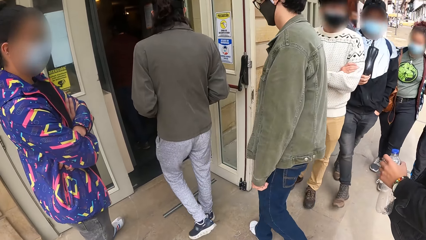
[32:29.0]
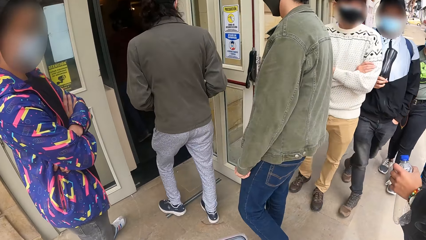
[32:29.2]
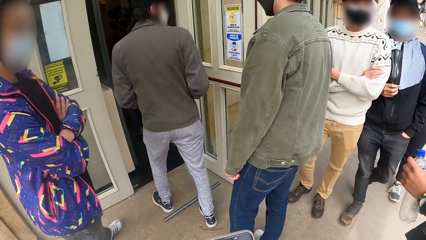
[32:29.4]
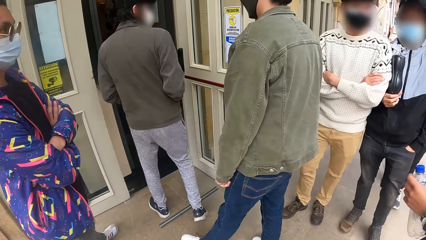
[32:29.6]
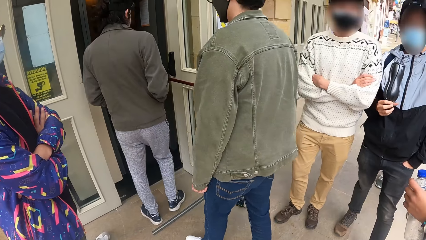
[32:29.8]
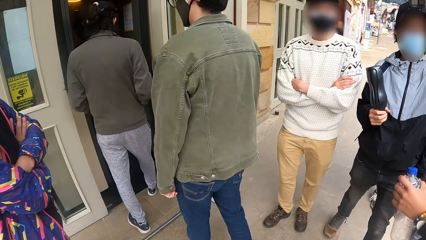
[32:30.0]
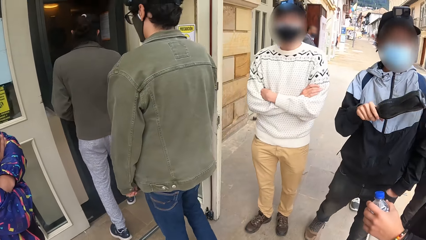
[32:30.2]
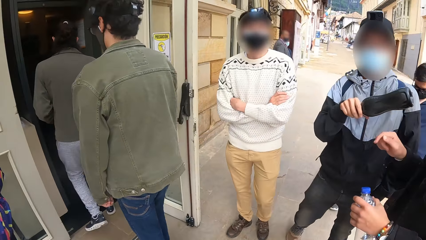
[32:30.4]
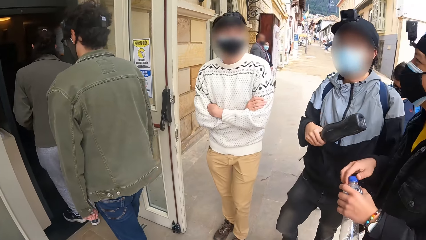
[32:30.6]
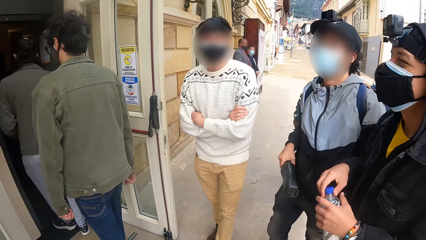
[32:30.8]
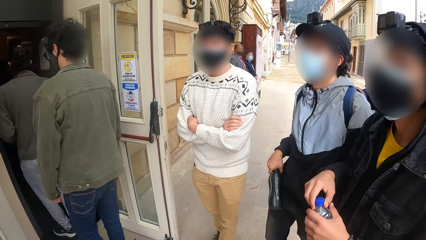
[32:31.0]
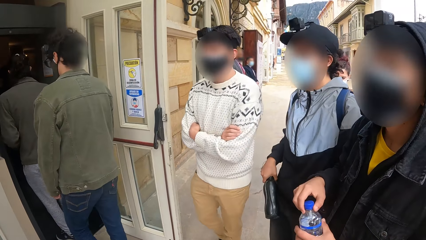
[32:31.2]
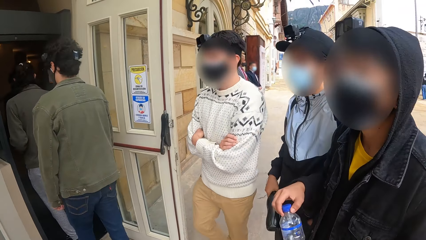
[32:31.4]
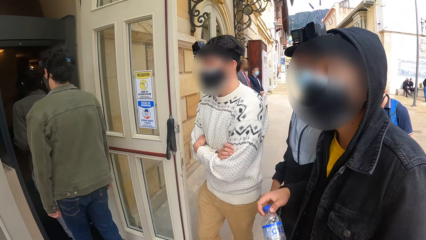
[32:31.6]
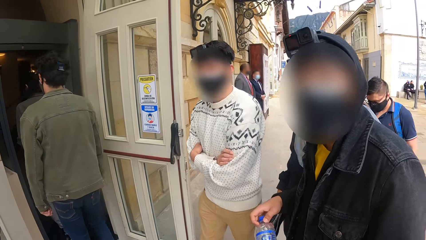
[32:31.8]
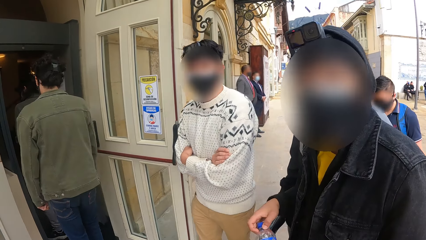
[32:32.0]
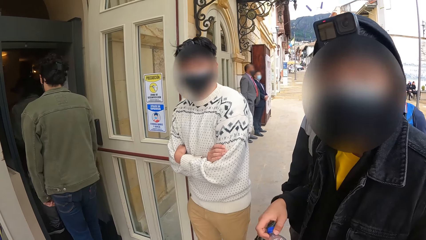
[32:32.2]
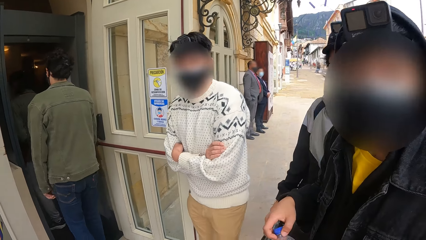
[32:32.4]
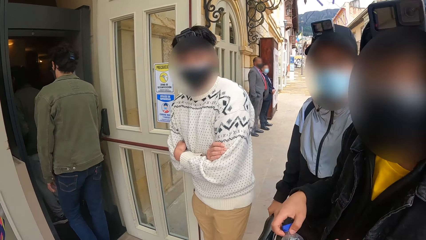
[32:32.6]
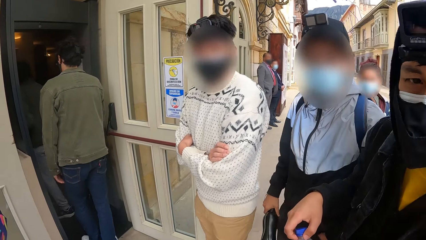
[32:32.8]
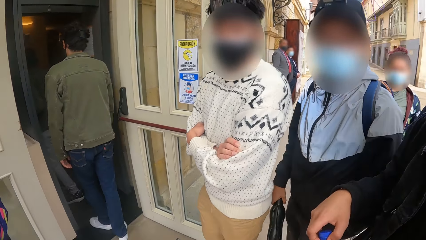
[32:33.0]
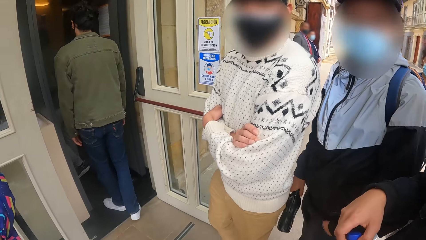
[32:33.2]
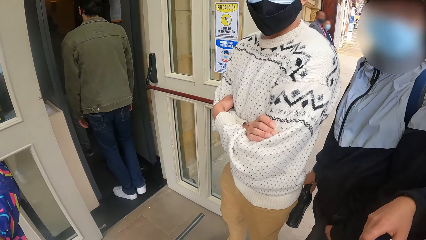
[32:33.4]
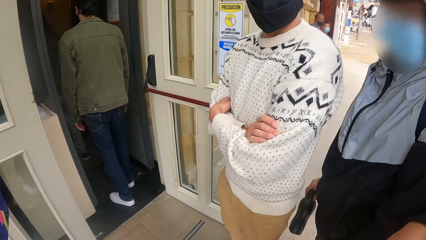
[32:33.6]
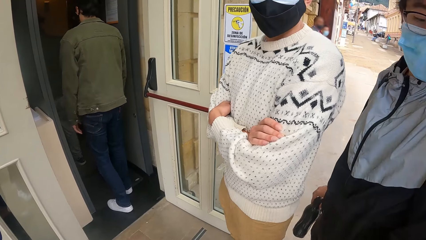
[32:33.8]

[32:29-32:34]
A man holds a flask with his right hand. Another man walks into the museum. Another man passes the empty bottle from his left hand to his right hand. A person interacts with the camera wearer.

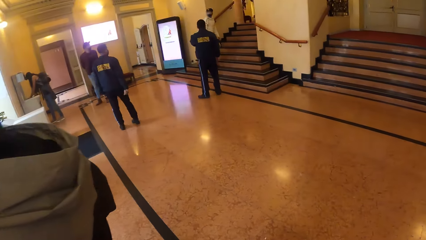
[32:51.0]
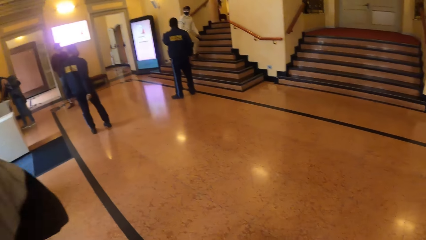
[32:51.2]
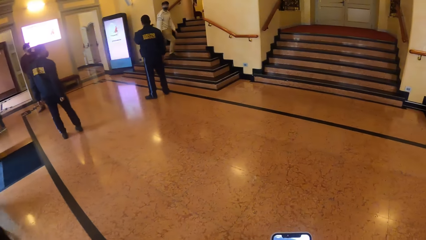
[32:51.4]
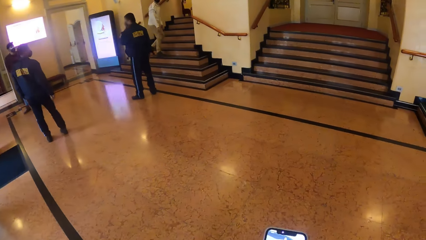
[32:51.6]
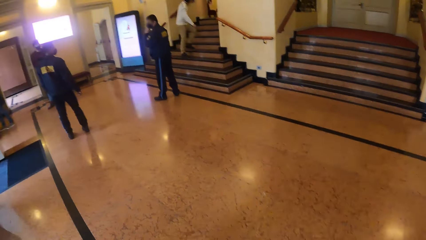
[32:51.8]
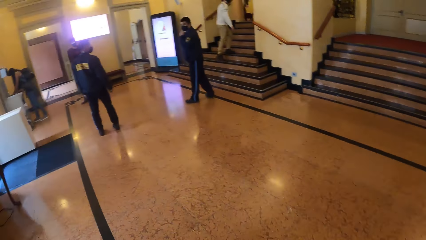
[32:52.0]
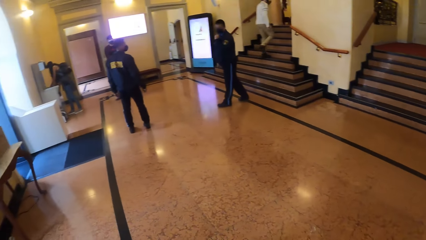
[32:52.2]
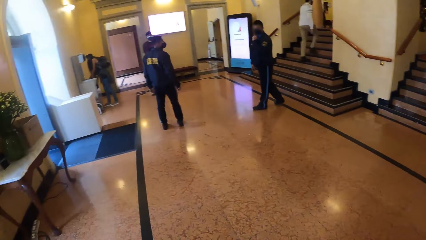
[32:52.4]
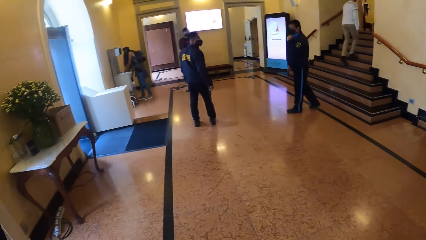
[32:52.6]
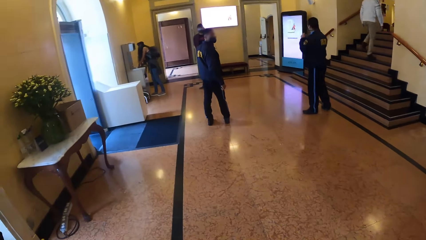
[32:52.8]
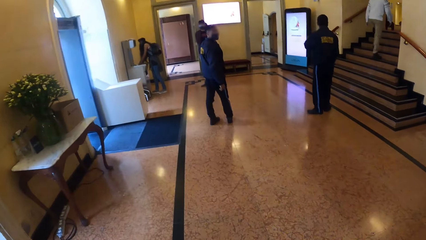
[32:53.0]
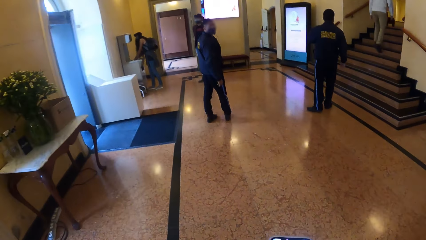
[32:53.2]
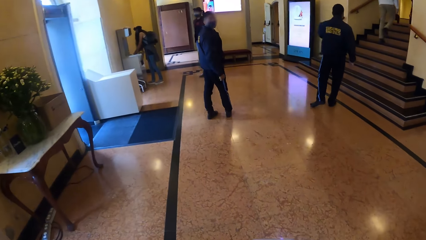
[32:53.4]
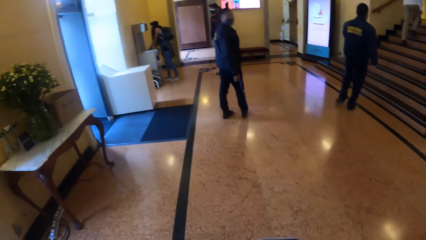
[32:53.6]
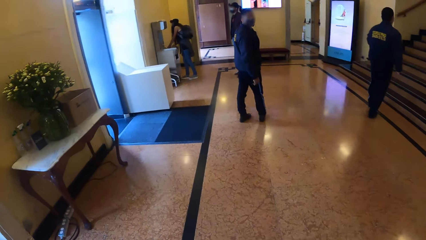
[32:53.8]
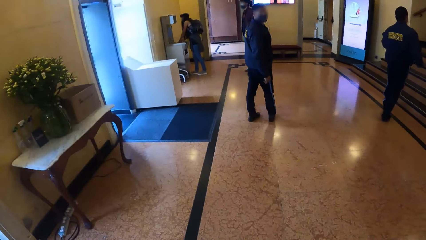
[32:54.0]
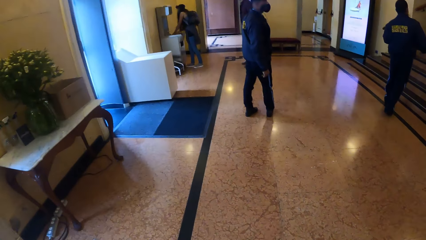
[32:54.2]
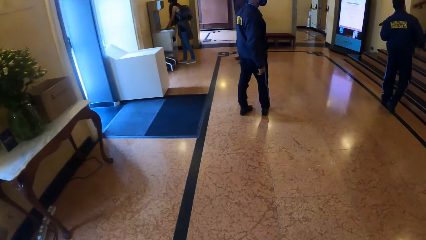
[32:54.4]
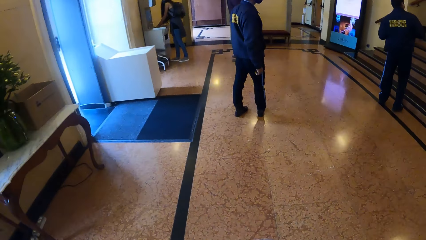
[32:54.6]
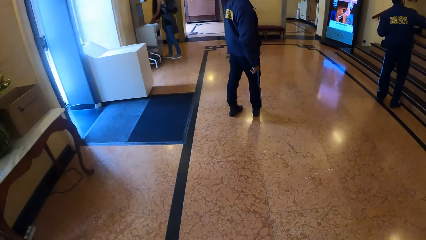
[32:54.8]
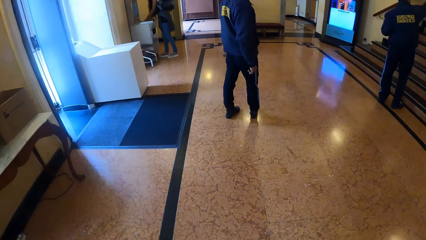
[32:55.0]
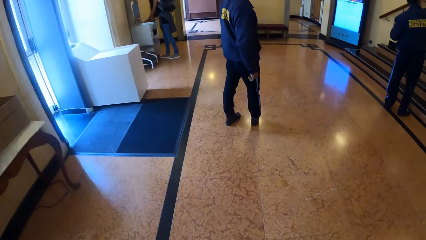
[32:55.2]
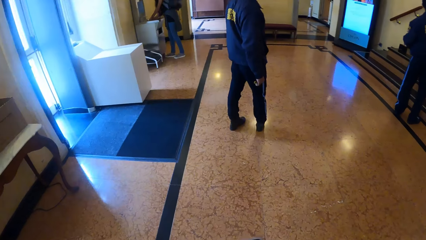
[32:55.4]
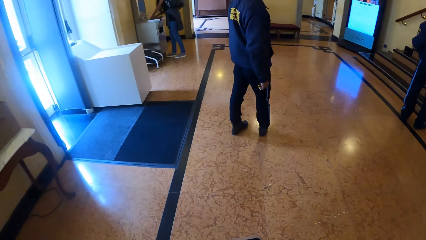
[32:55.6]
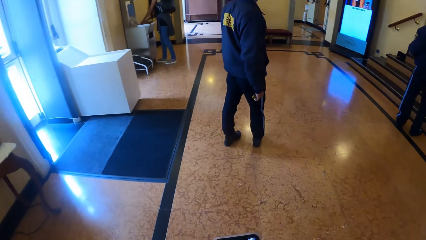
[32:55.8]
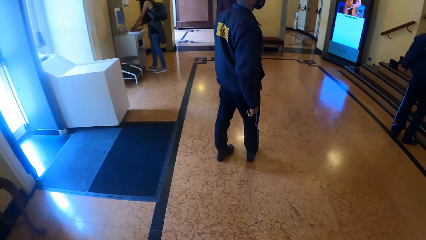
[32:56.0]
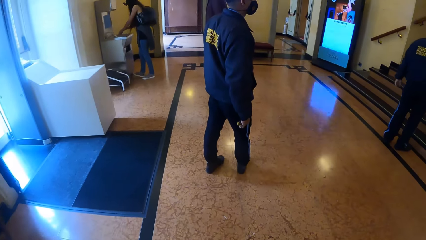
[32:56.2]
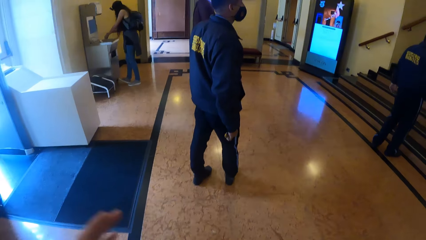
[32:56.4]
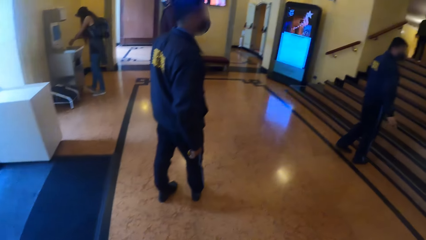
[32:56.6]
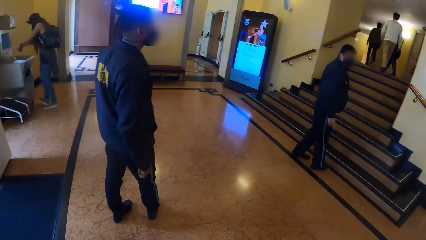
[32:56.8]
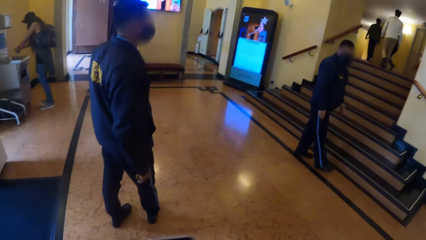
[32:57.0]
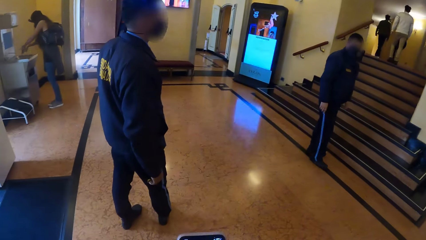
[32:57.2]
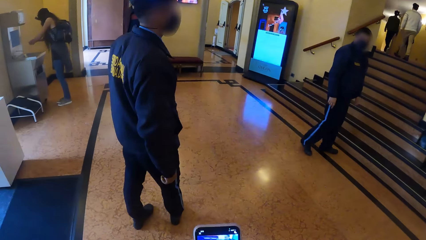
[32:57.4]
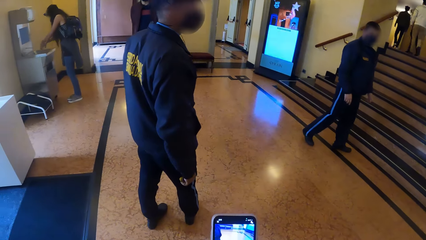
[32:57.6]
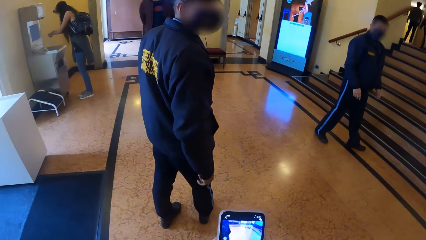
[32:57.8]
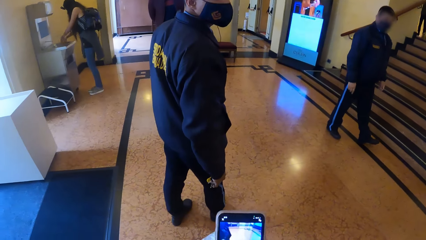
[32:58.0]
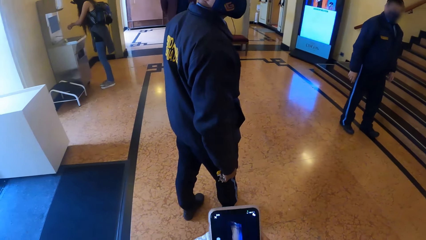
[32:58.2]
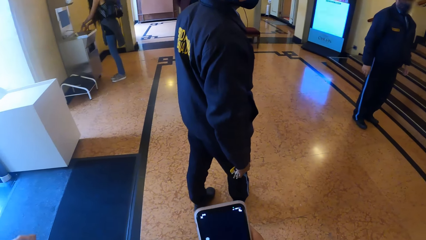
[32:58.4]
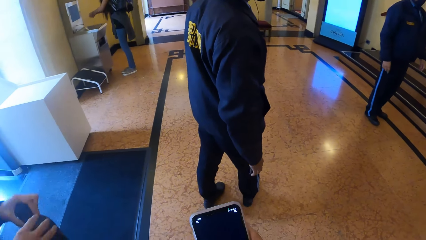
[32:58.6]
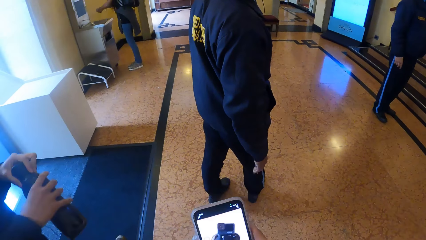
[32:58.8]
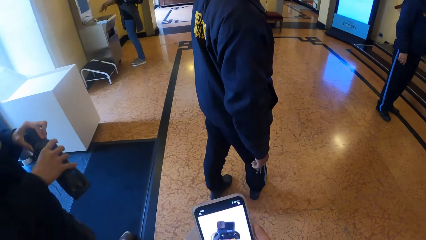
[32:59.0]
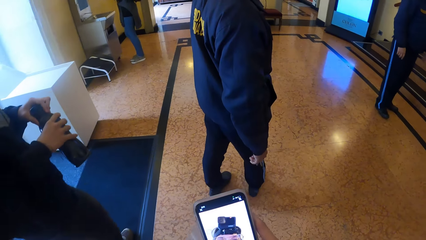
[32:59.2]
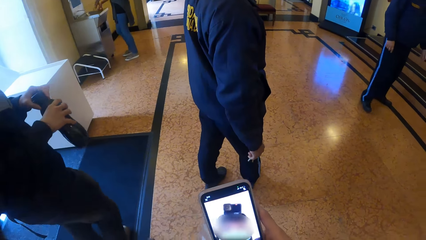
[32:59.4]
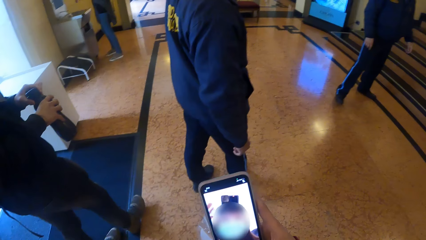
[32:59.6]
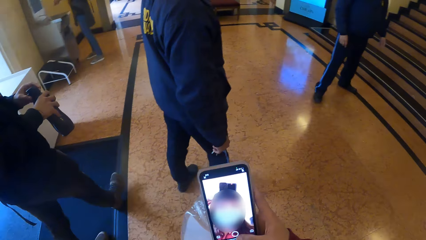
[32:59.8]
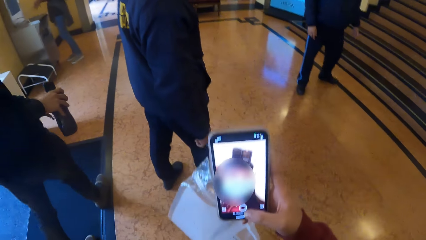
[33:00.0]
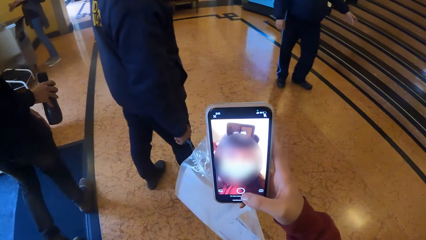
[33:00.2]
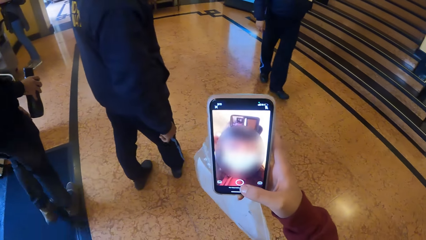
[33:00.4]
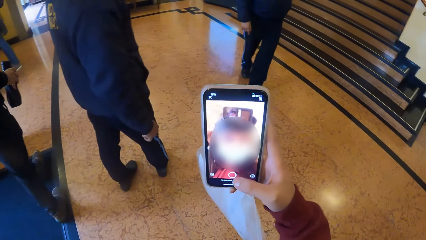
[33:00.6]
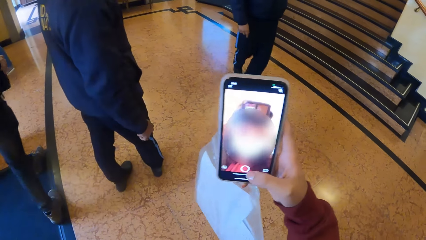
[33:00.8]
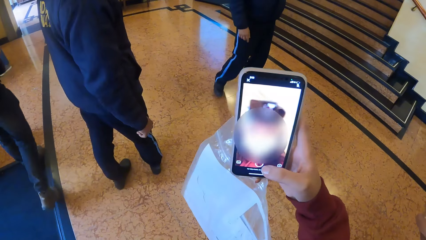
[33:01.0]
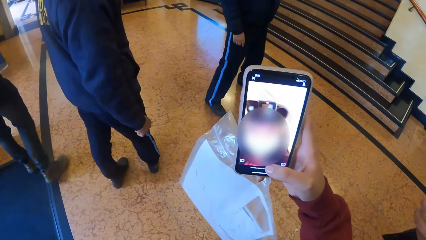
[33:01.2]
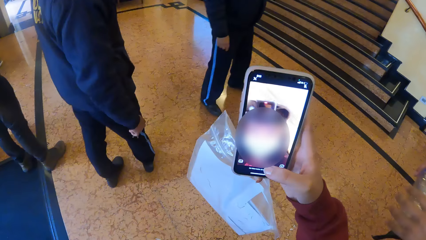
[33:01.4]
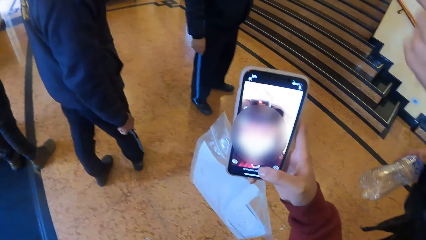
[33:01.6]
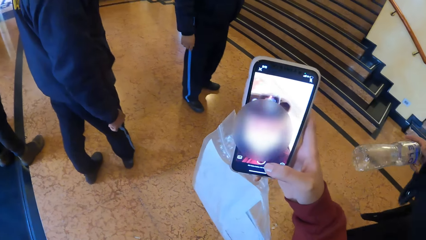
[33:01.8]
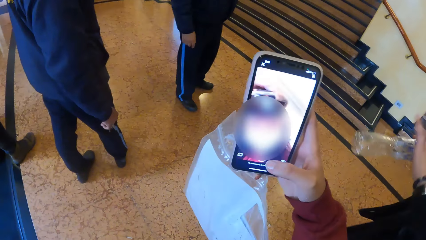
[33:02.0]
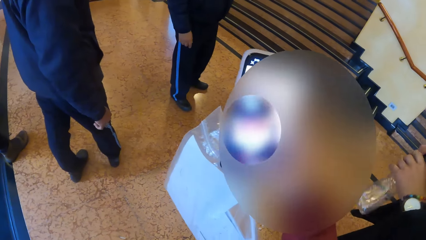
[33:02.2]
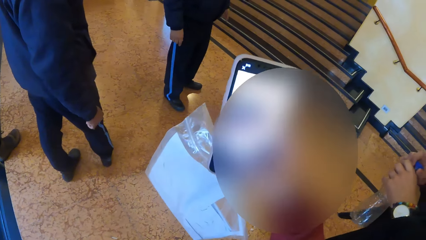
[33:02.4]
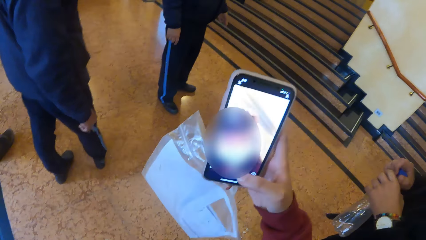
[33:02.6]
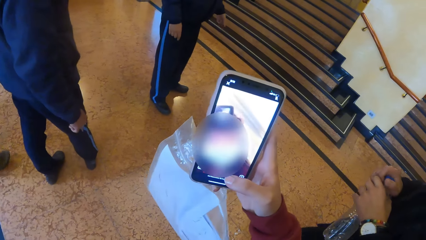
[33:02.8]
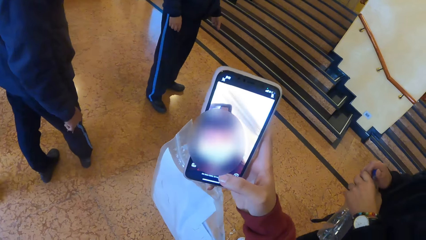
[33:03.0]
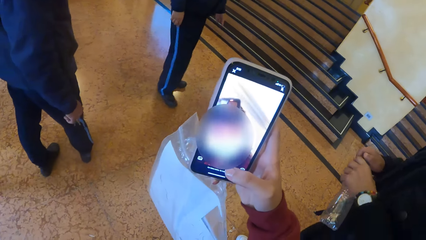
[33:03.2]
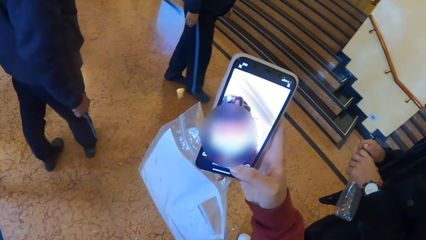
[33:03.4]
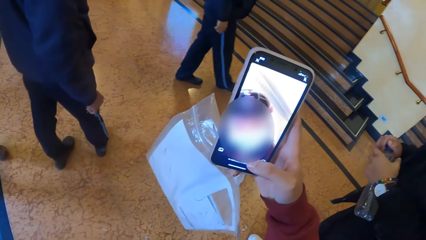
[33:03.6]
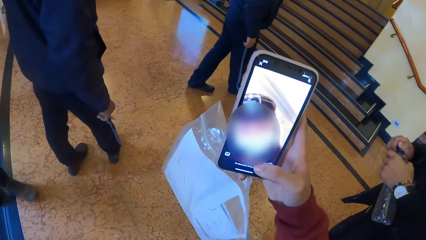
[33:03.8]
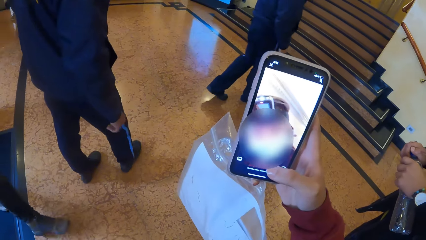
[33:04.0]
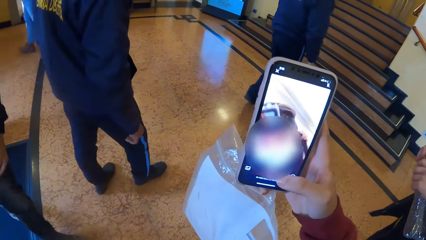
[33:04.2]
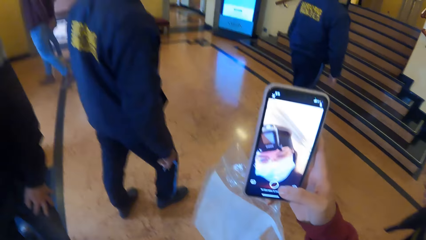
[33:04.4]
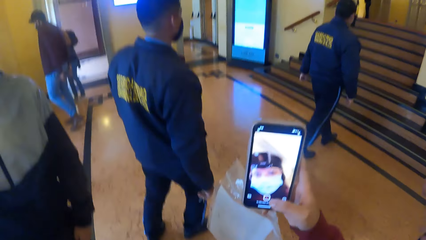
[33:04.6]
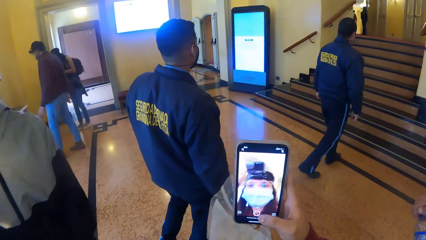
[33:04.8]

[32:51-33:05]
A woman washes both hands with water from a tap on a sink. The camera wearer walks across the floor. She operates the phone with her right hand. A man passes the flask from his left hand to his right hand. The camera wearer records with a cellphone. Another man holds the empty bottle with both hands.
